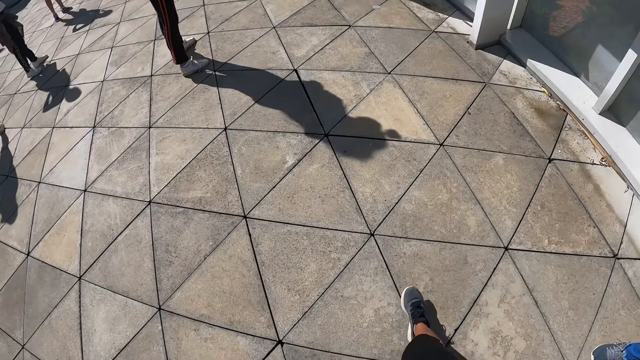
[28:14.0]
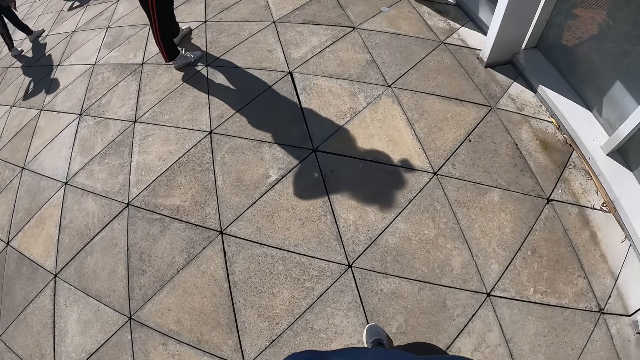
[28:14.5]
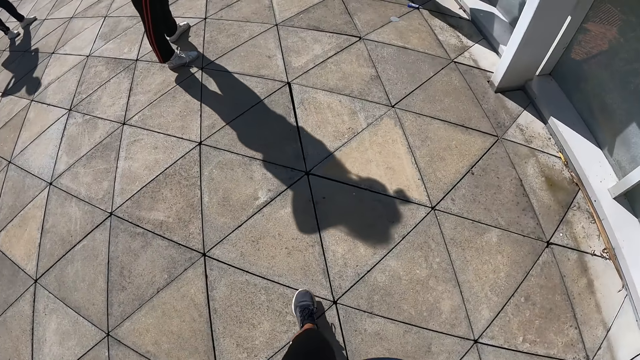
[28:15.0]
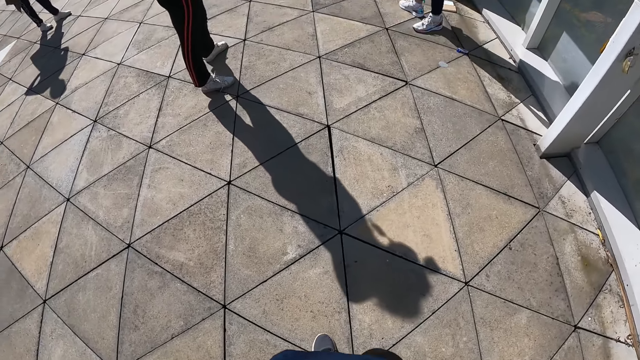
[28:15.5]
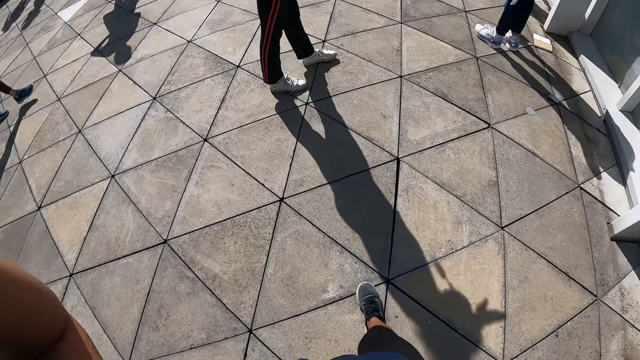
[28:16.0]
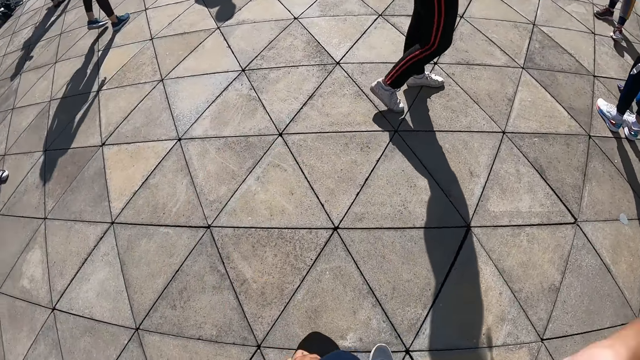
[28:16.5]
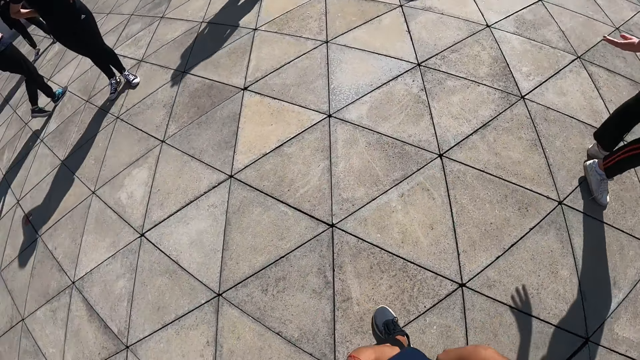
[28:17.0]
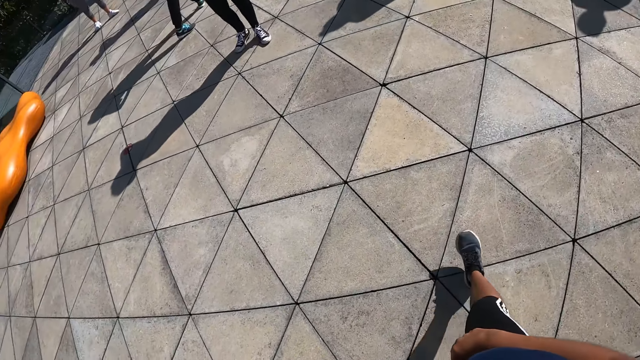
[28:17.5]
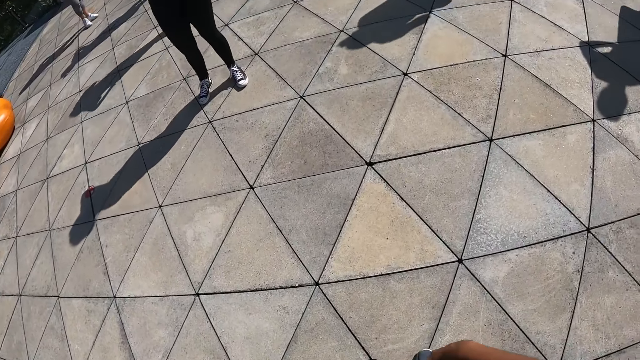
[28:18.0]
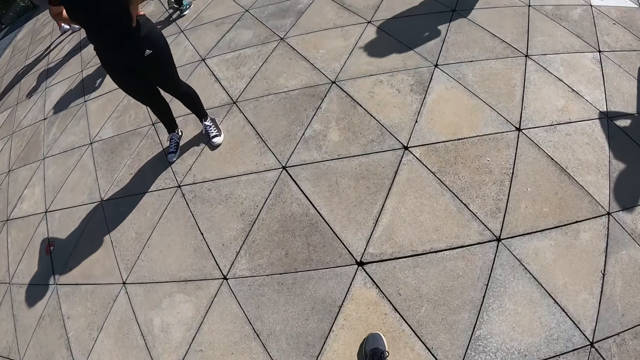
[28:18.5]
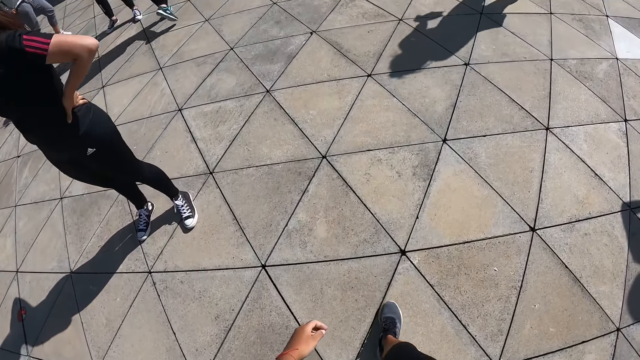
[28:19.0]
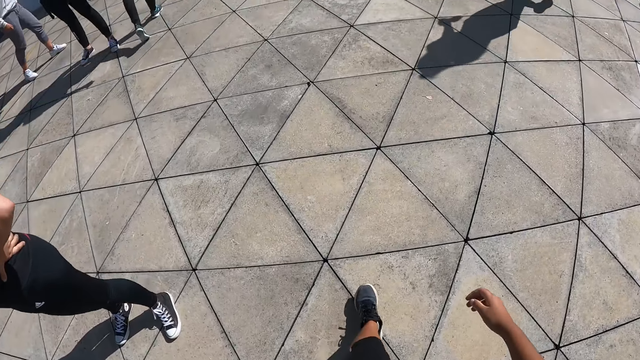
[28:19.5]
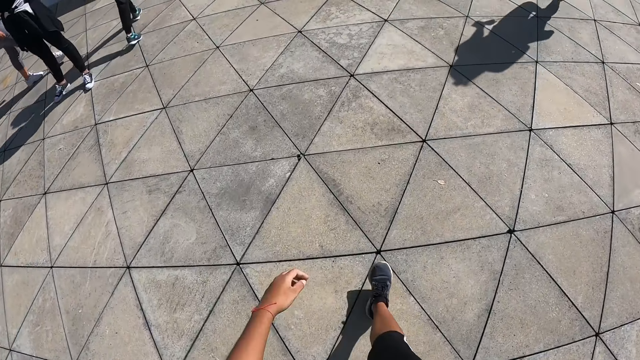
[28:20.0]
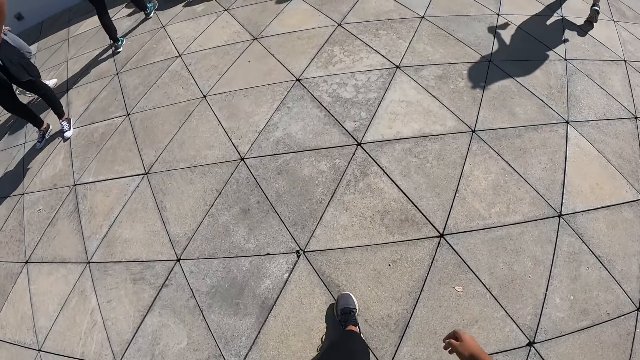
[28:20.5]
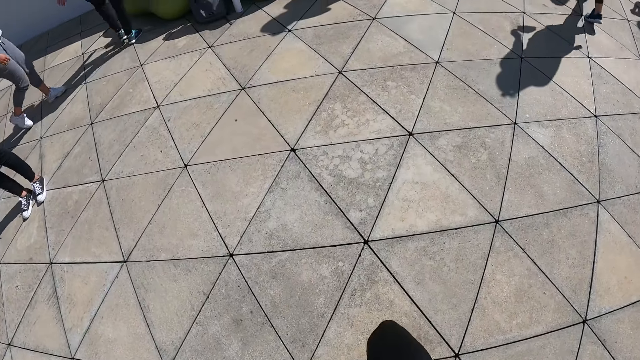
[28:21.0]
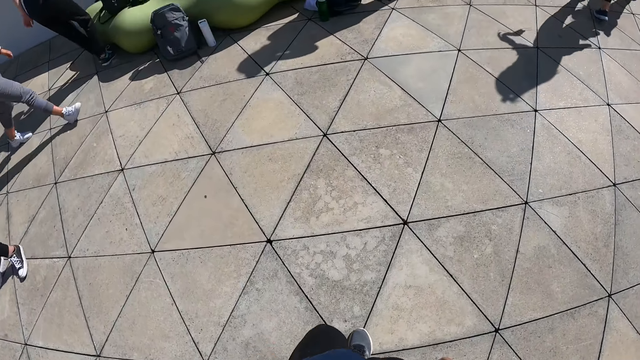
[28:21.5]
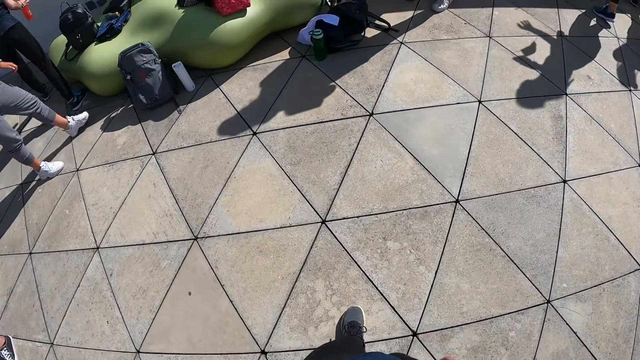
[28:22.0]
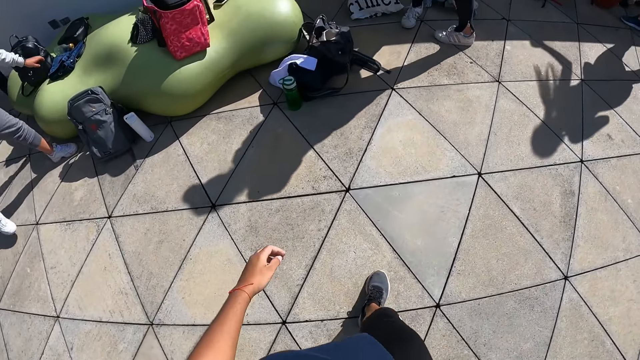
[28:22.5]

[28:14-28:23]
The camera wearer walks to a wall. They walk around on the floor.

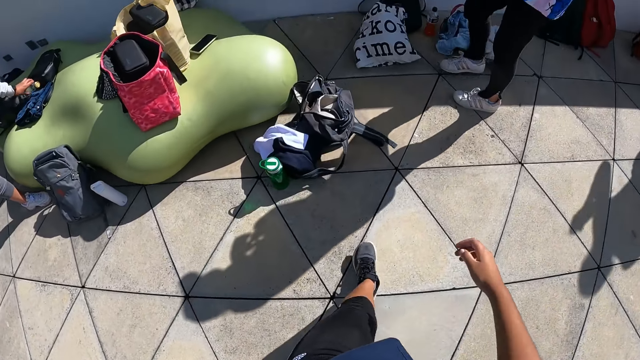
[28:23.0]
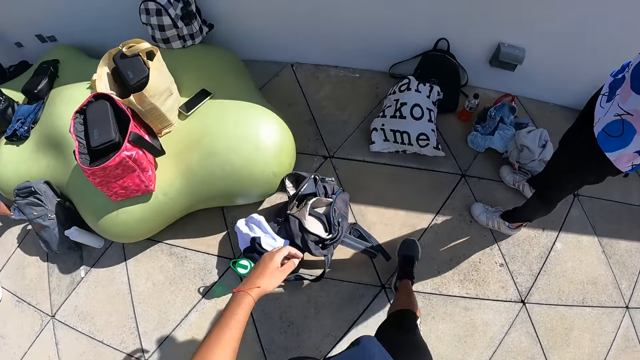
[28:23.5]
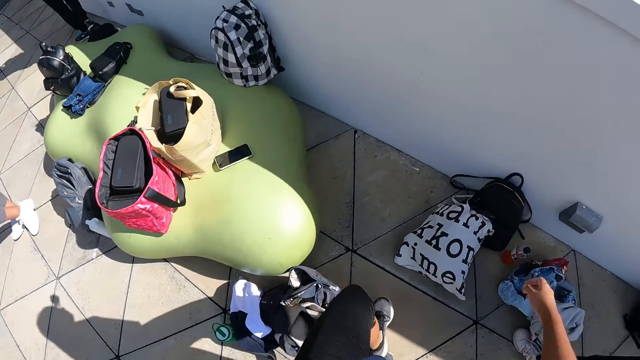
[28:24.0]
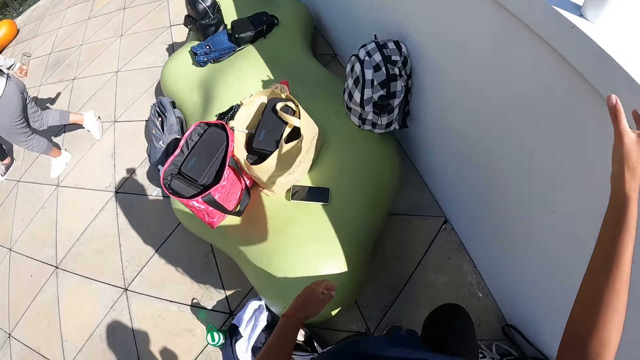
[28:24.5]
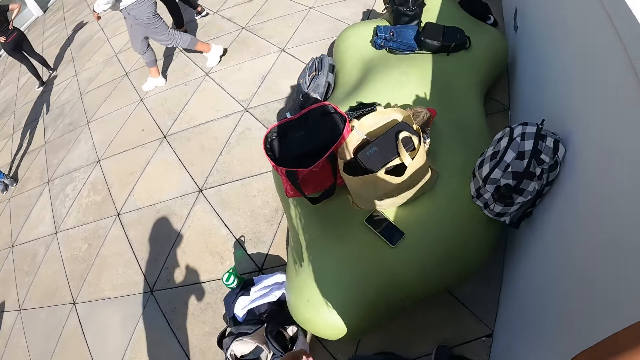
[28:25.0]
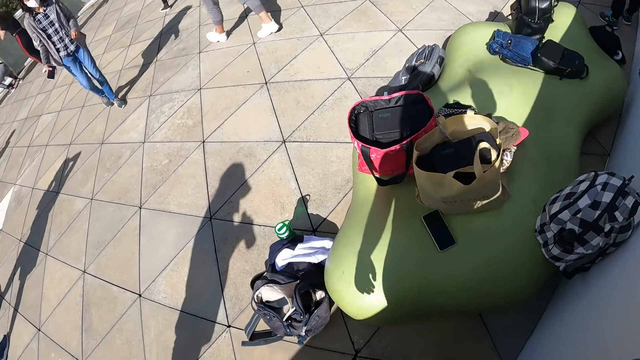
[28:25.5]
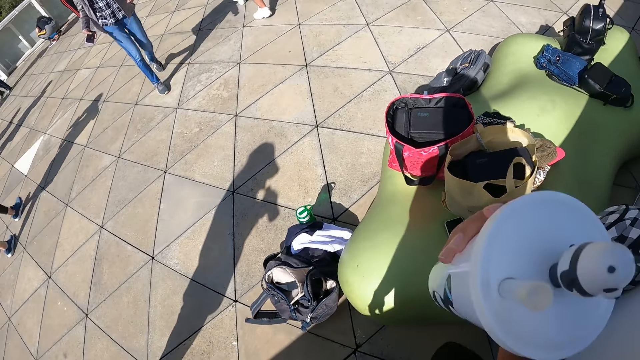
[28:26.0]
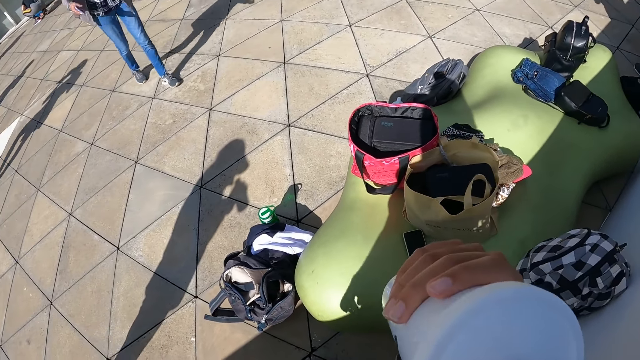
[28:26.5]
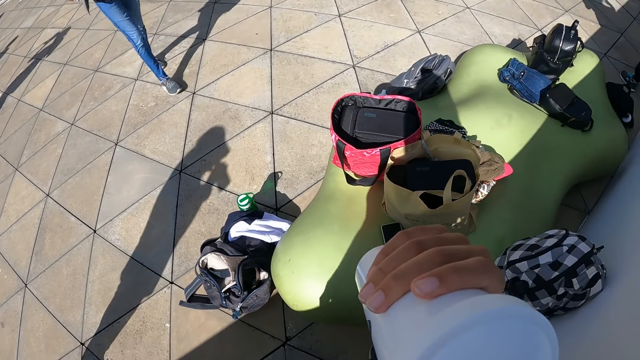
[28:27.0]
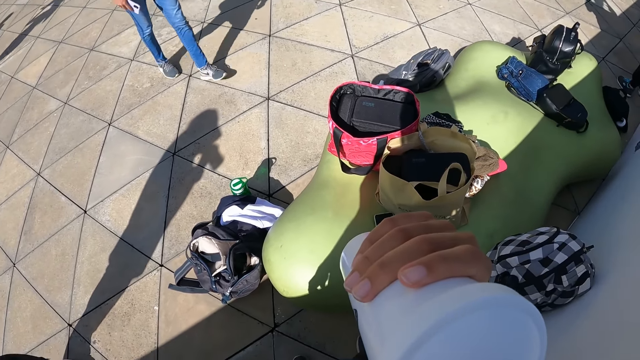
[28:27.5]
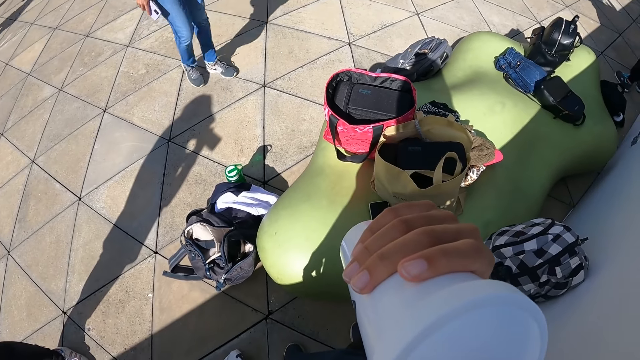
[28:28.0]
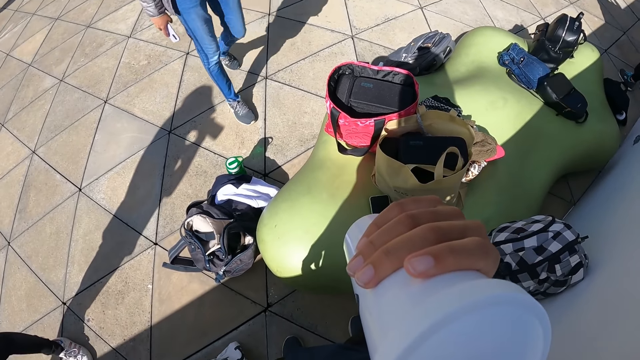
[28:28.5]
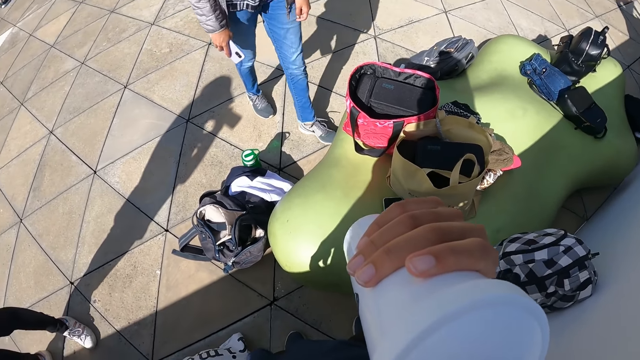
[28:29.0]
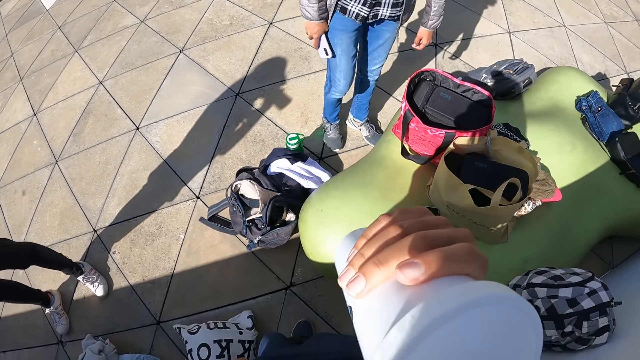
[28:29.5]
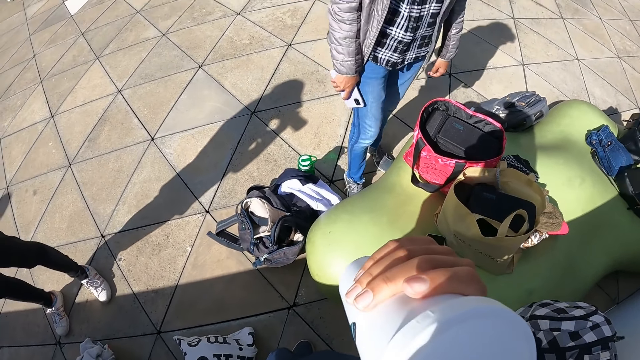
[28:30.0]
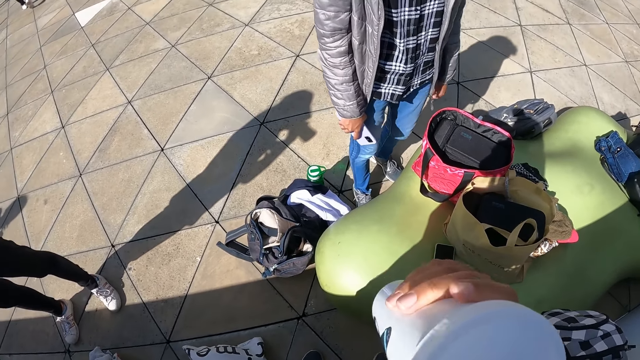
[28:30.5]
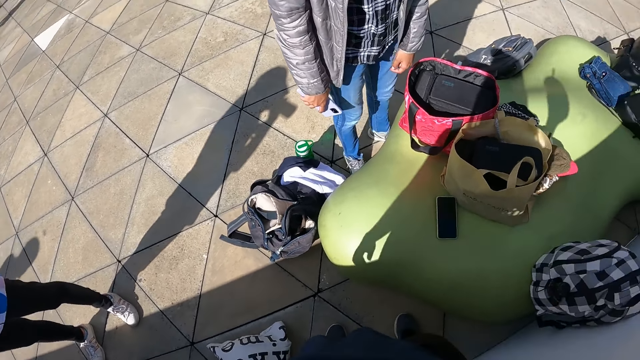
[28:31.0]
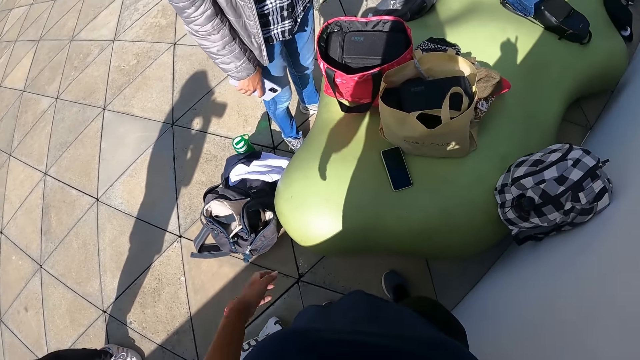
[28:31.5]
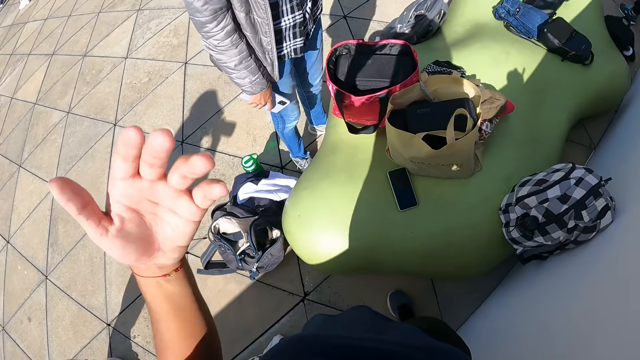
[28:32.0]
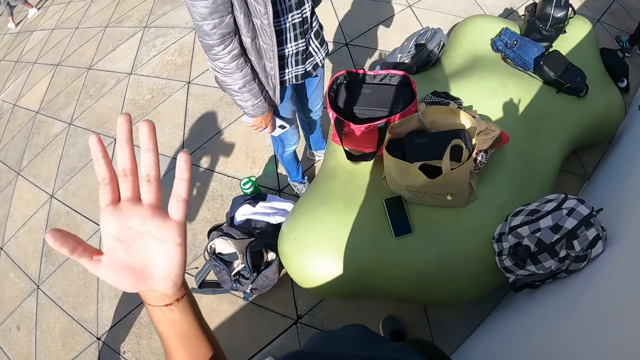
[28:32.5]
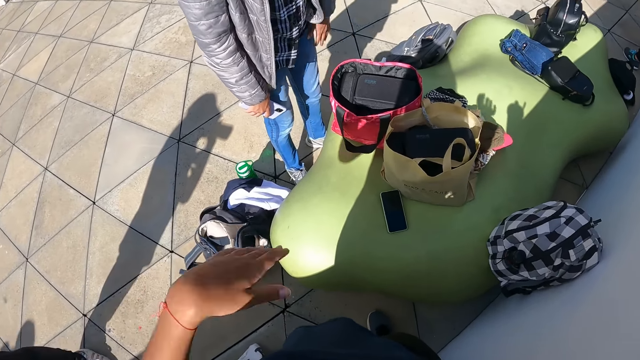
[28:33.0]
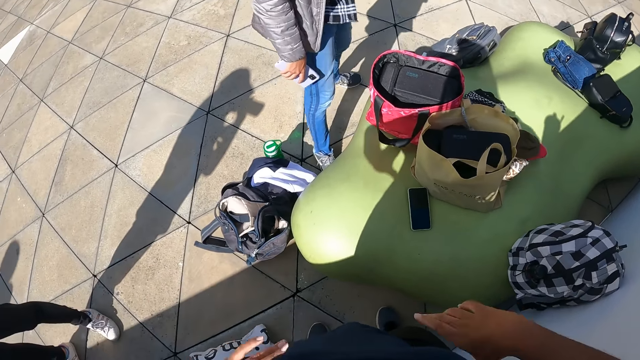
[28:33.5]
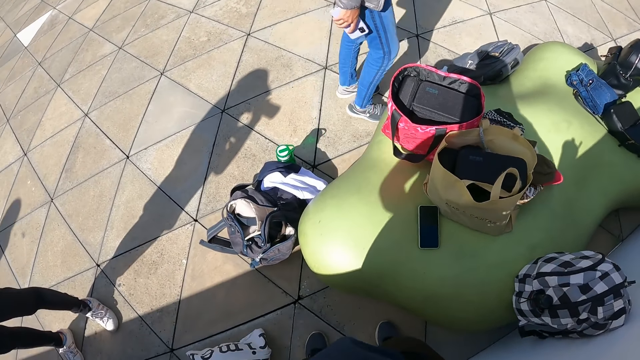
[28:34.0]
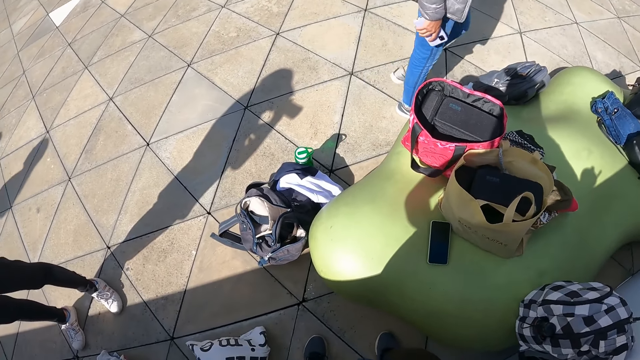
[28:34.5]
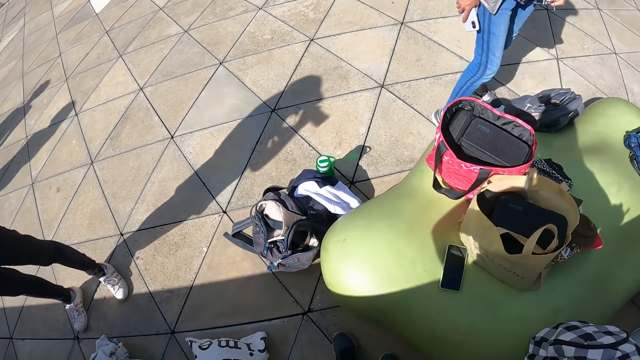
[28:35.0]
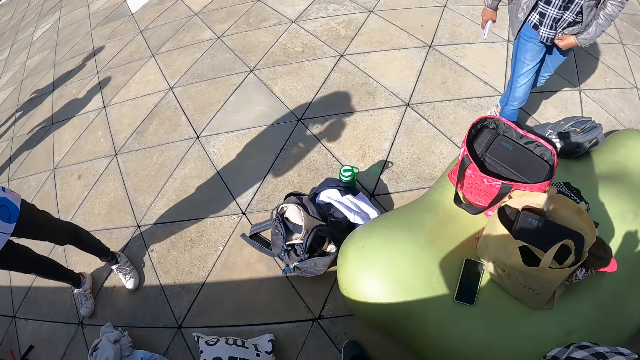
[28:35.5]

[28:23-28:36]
The camera wearer picks up a bottle from the wall with her right hand. She stretches a hand towards the bottle. She drinks from the bottle in her right hand. A person walks towards the camera wearer. The person interacts with the camera wearer. The camera wearer gestures with a hand. She moves her left hand.
